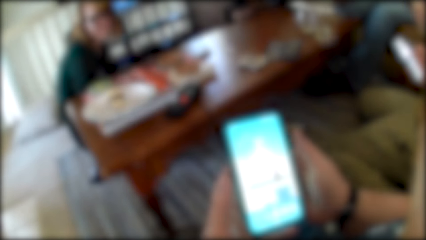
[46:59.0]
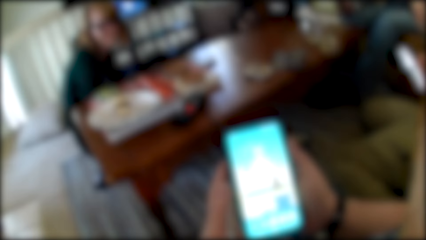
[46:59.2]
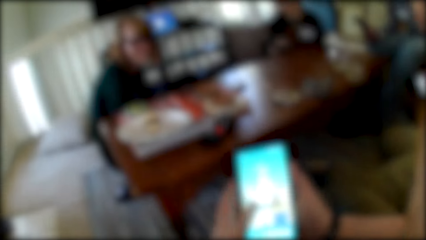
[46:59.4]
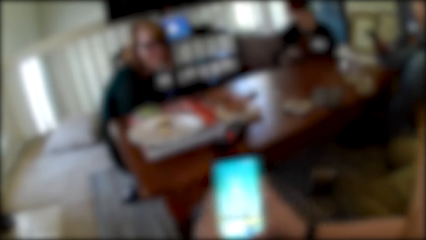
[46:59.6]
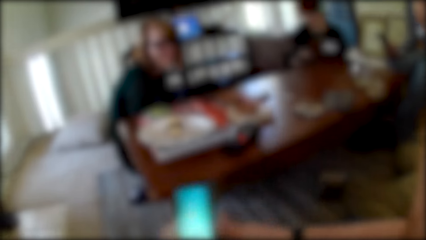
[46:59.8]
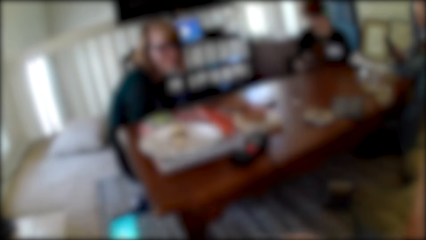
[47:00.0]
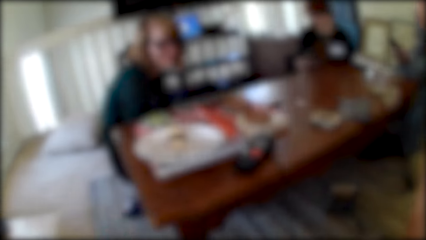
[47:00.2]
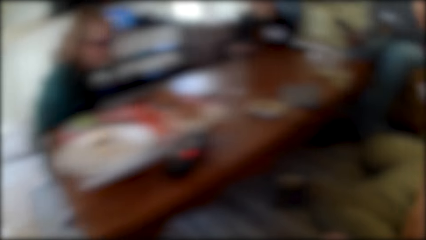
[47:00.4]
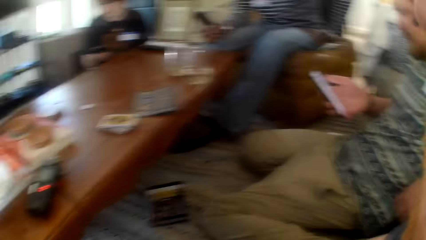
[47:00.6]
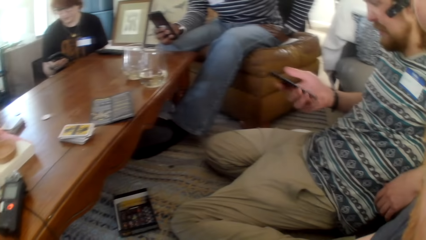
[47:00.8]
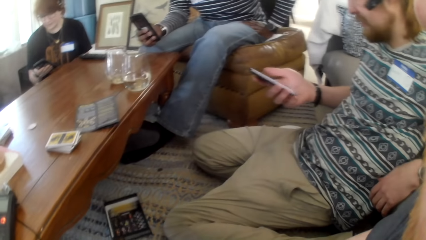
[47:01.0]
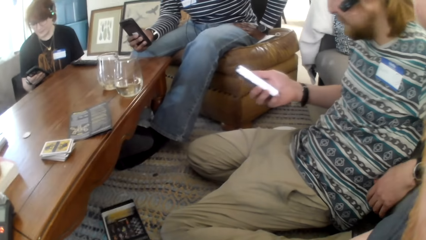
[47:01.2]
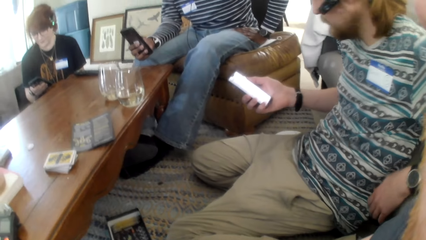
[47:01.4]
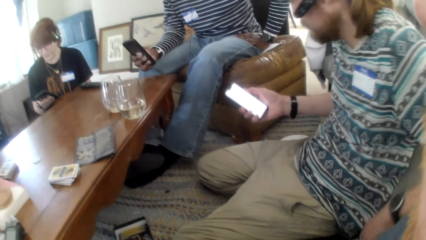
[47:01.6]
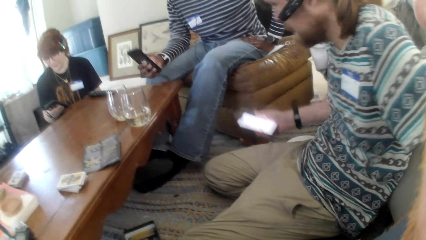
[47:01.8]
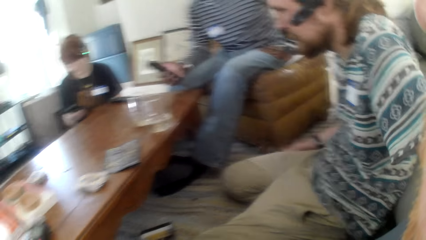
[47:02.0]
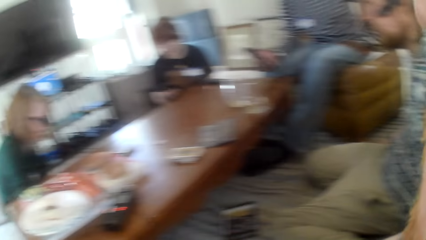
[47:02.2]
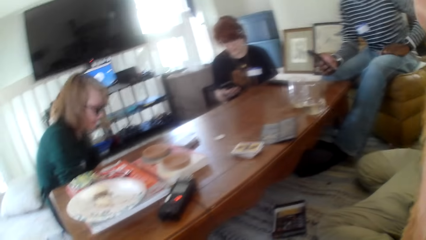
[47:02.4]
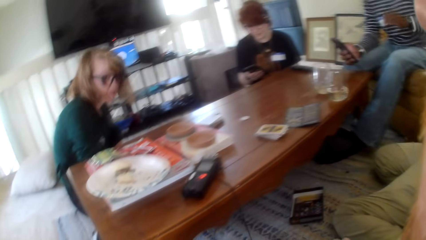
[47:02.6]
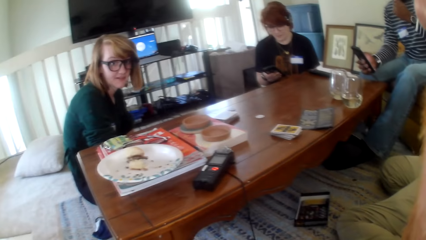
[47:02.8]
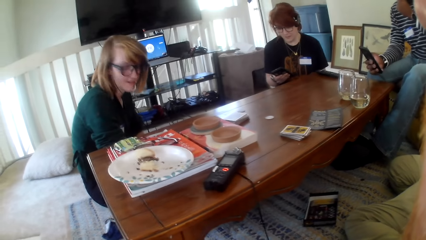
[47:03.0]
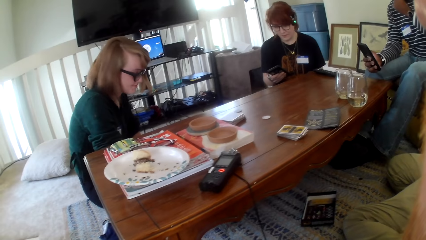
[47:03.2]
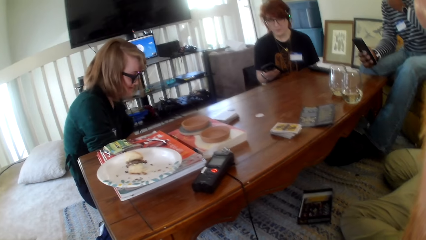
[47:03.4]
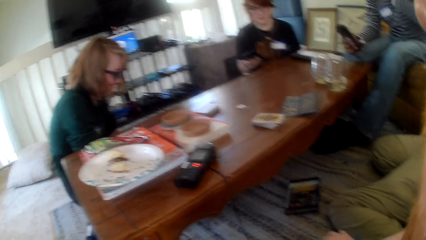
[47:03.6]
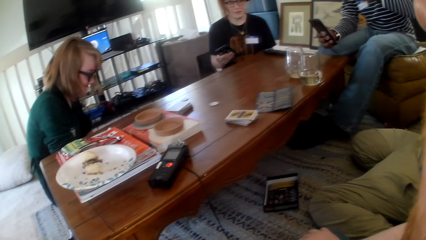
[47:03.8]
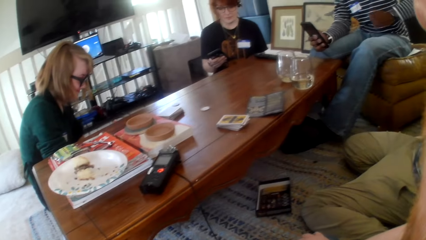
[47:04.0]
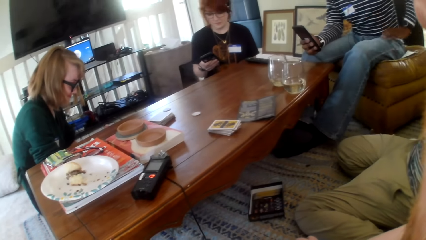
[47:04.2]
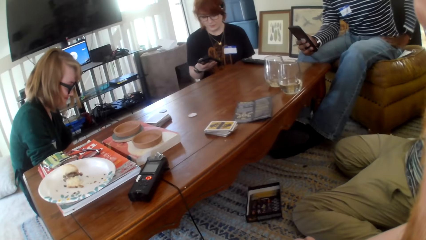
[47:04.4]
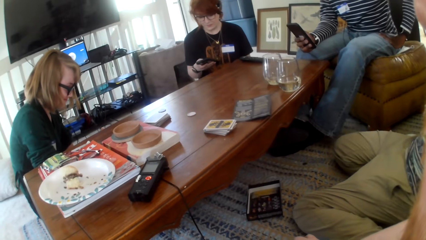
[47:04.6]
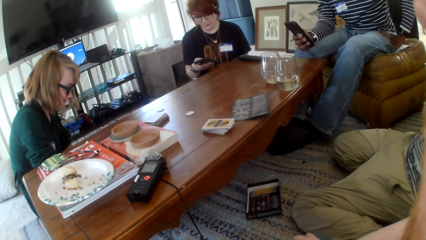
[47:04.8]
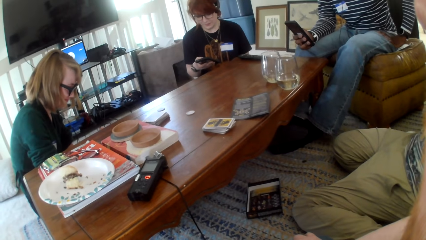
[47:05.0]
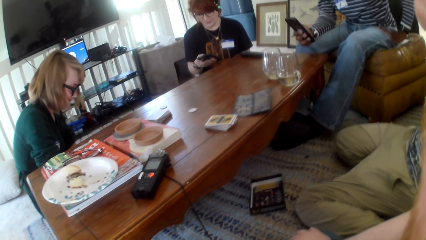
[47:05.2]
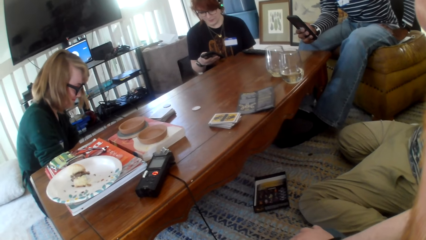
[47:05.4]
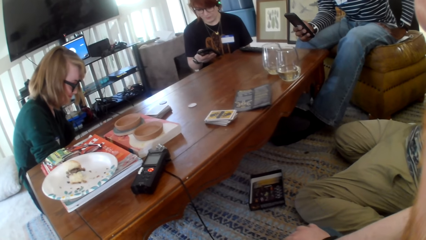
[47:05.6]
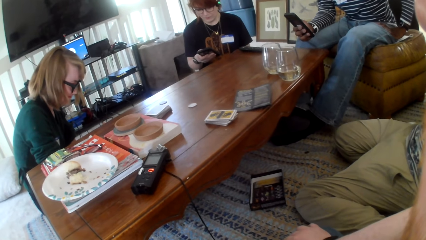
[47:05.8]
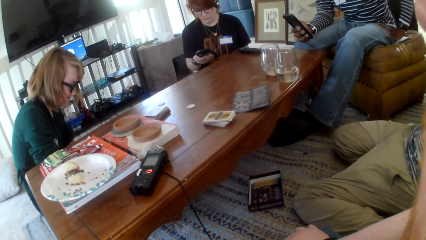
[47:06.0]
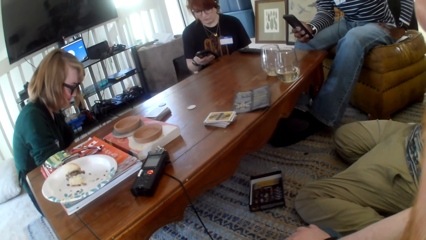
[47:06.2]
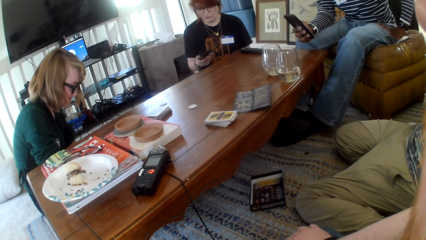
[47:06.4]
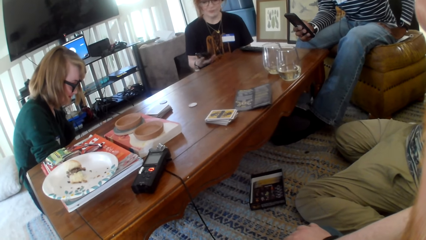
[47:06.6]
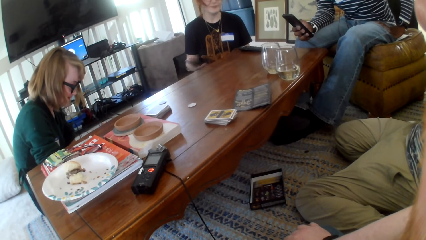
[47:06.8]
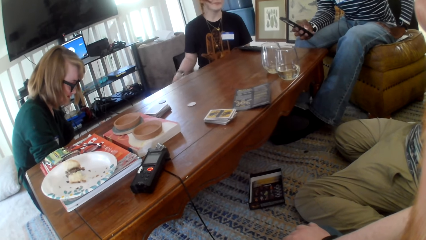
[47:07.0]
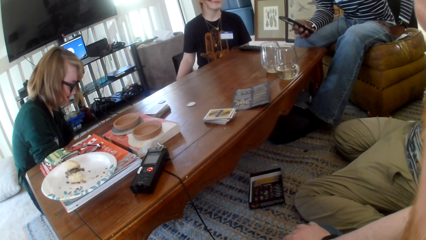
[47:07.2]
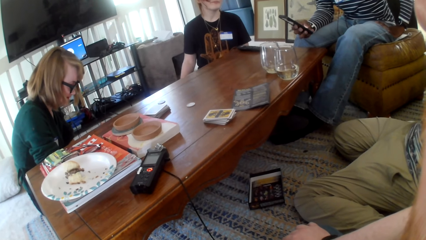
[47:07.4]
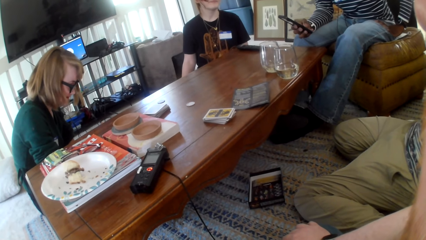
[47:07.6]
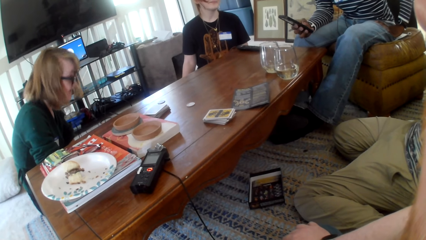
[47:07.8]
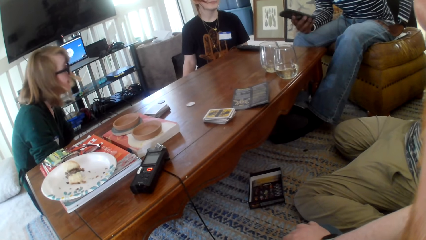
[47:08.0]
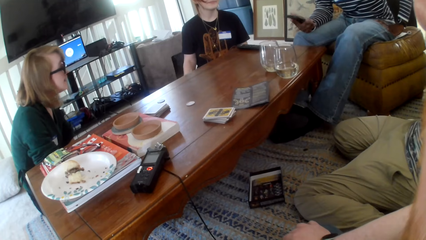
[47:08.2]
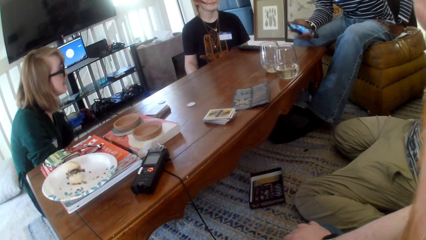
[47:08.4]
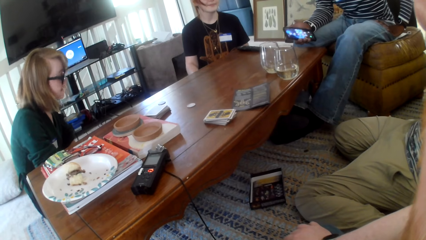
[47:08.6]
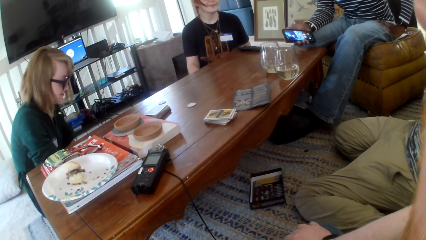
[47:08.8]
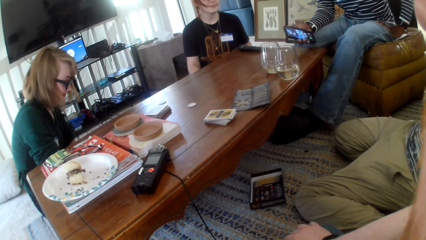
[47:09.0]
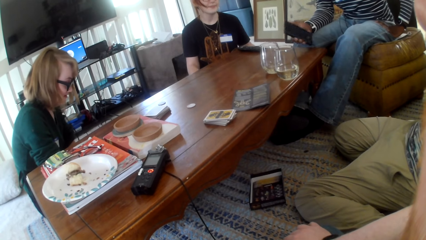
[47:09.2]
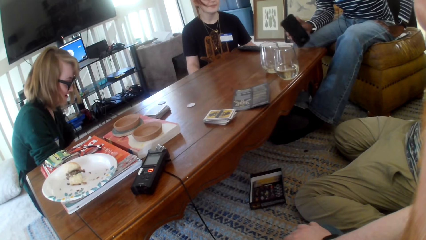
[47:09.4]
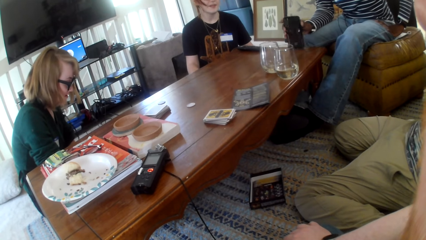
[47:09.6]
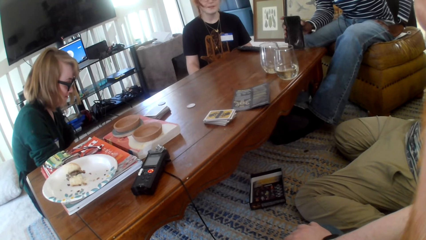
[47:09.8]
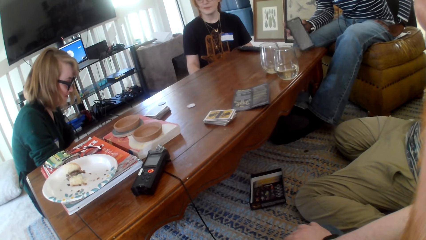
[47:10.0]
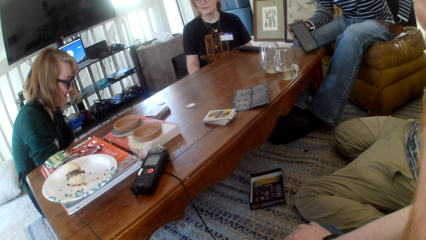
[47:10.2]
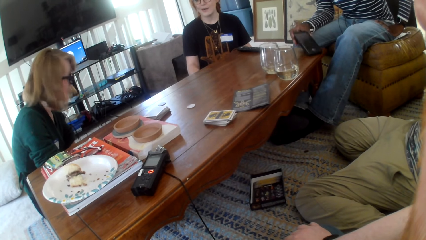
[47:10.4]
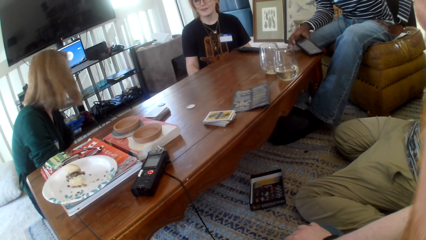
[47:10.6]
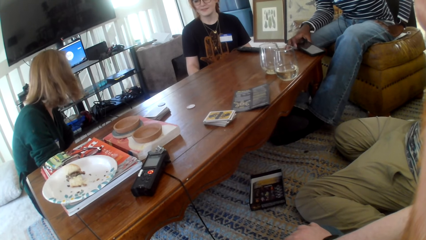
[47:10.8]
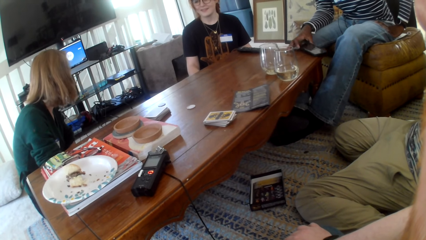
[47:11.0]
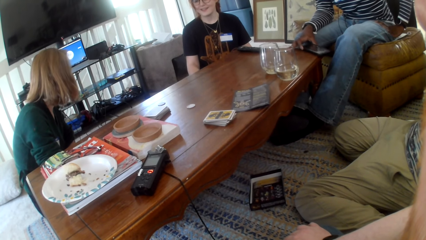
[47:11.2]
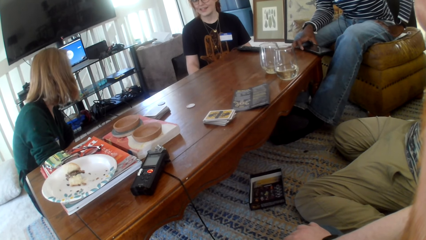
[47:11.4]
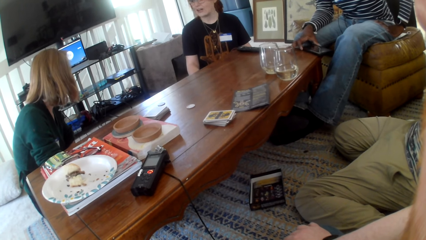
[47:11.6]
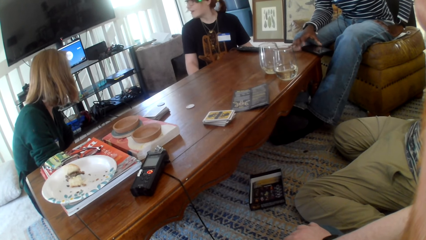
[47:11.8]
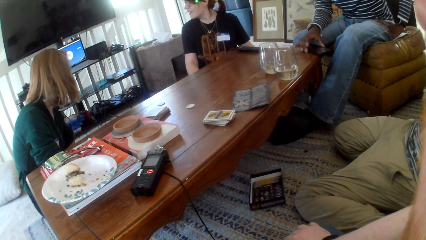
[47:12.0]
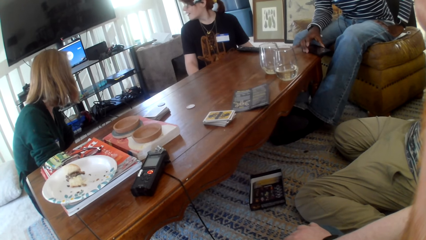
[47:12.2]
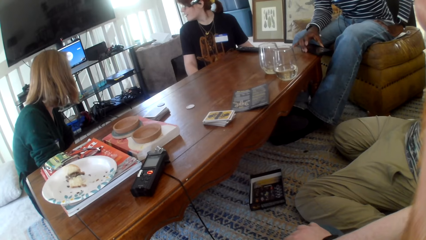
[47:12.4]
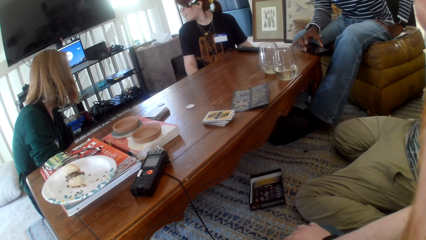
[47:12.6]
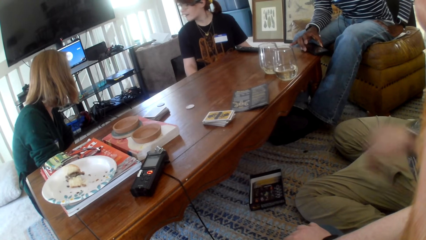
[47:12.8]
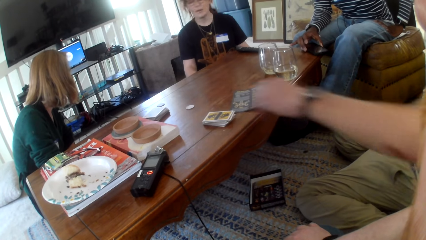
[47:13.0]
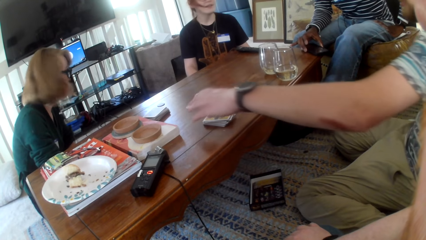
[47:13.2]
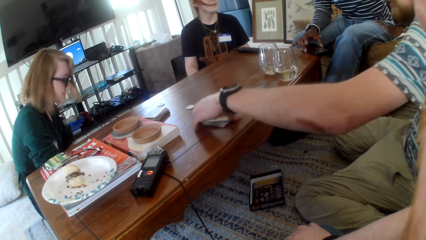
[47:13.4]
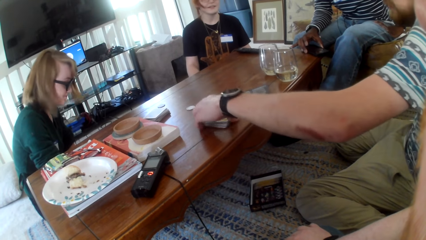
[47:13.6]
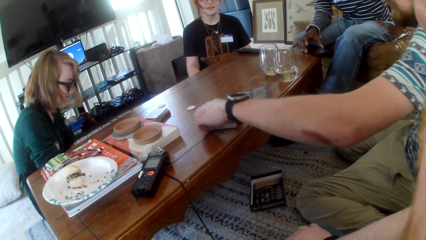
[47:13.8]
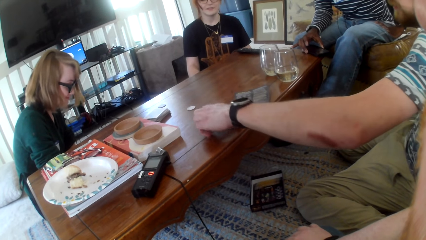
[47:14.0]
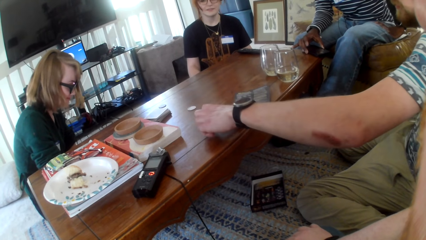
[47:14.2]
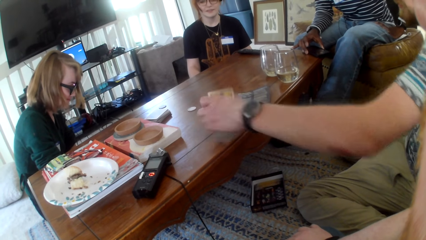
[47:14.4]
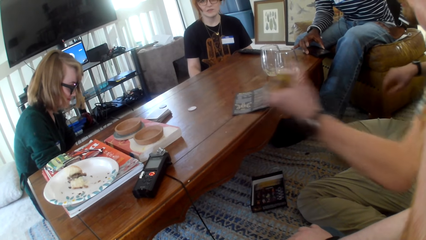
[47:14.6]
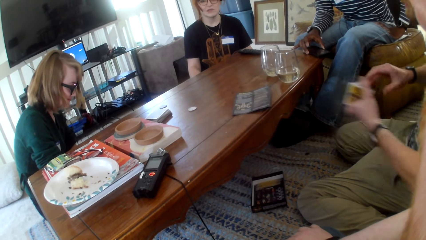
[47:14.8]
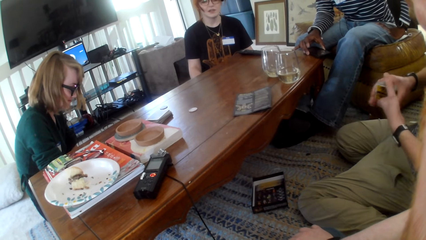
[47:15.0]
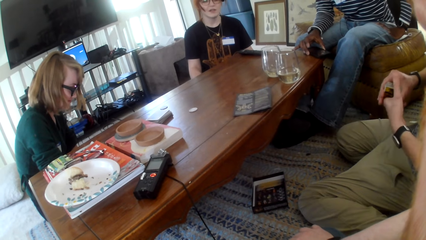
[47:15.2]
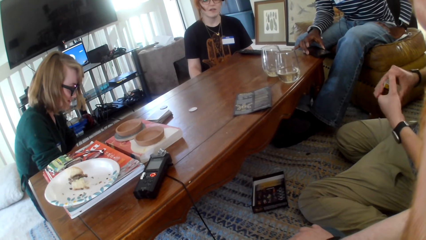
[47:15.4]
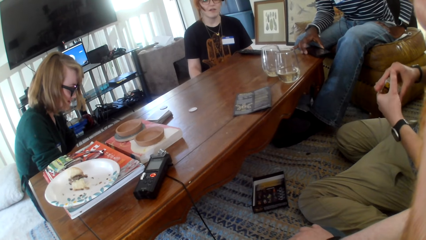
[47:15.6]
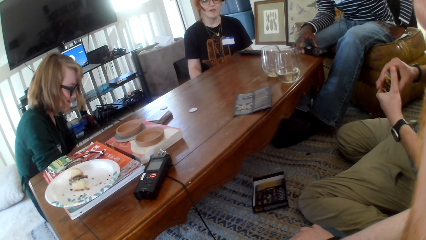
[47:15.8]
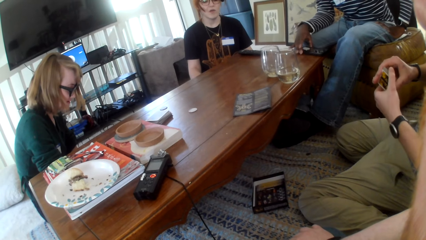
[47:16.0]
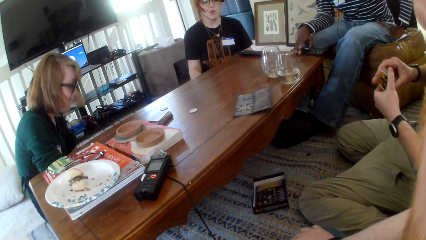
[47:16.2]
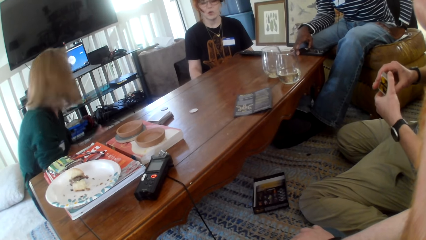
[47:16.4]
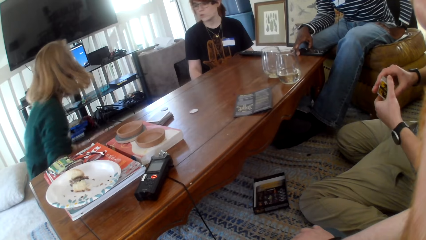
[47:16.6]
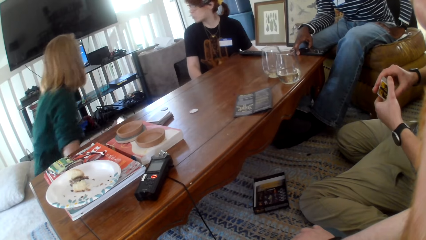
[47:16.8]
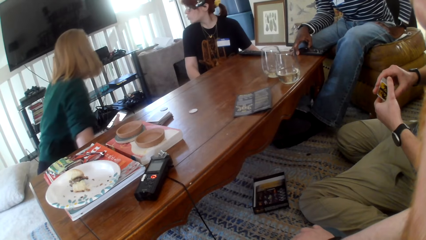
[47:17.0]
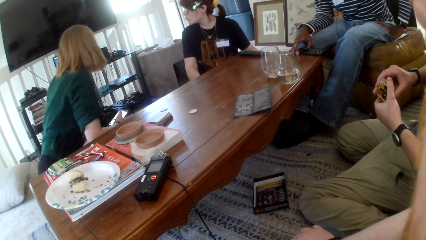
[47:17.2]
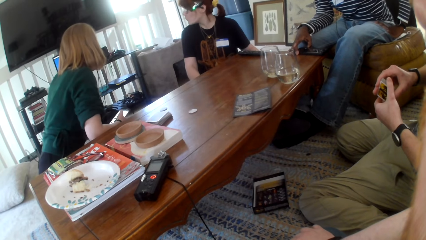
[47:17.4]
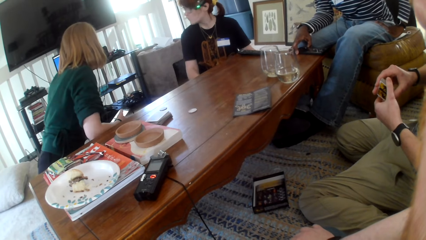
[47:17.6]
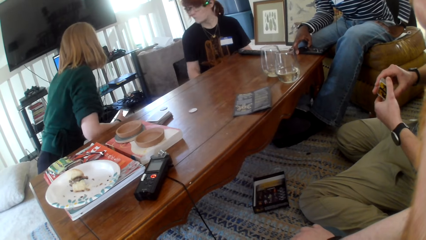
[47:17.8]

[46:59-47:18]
The camera wearer places the phone back on the floor. A person puts a phone on the table. The camera wearer talks with friends. Another person picks up cards on the table.
